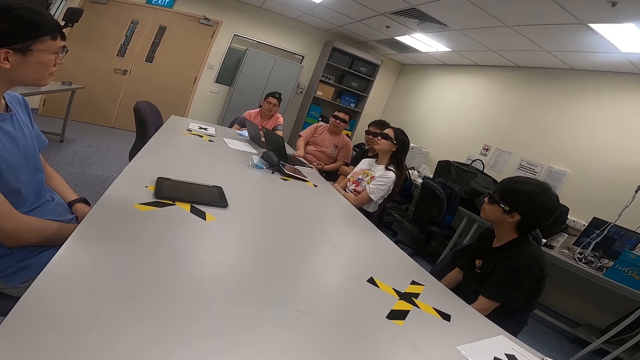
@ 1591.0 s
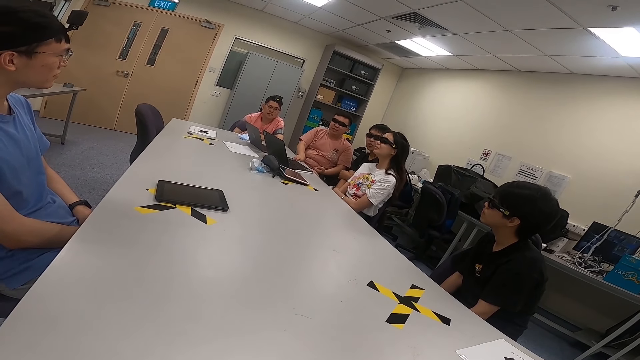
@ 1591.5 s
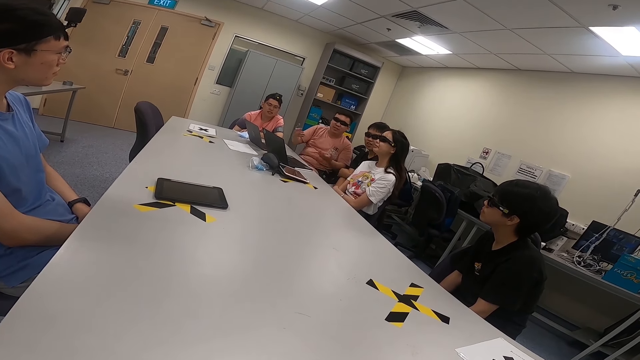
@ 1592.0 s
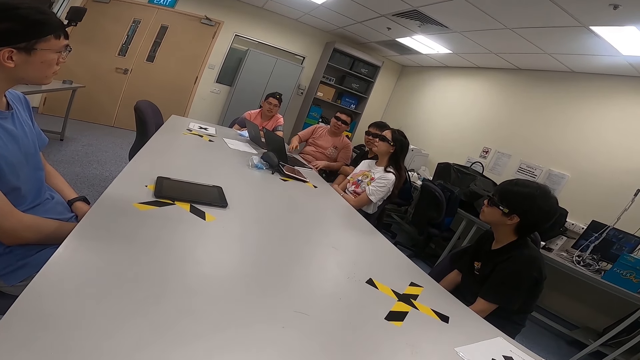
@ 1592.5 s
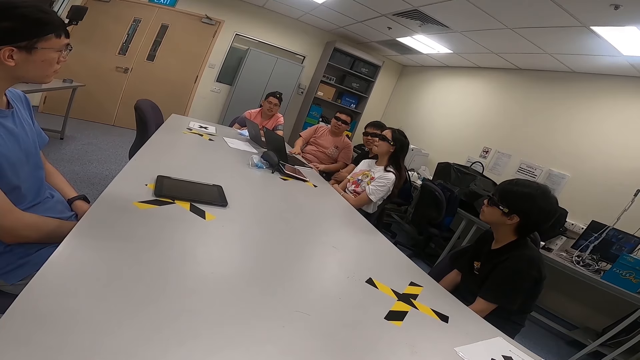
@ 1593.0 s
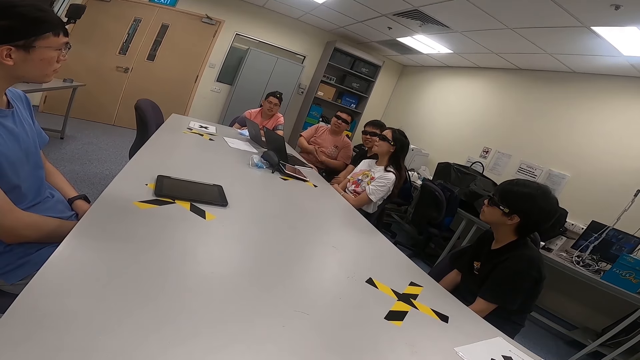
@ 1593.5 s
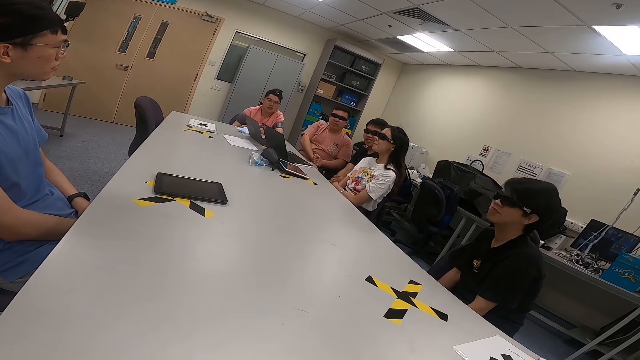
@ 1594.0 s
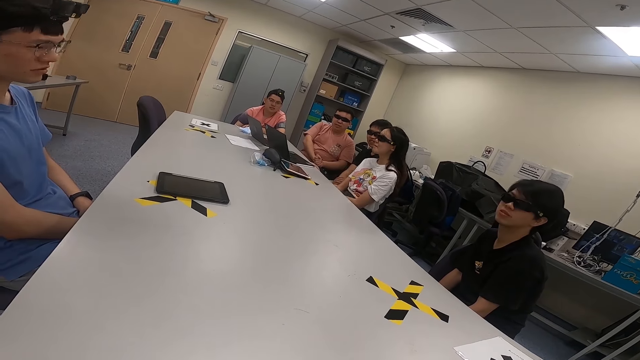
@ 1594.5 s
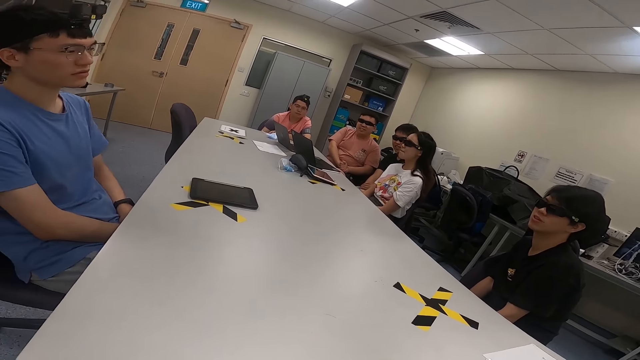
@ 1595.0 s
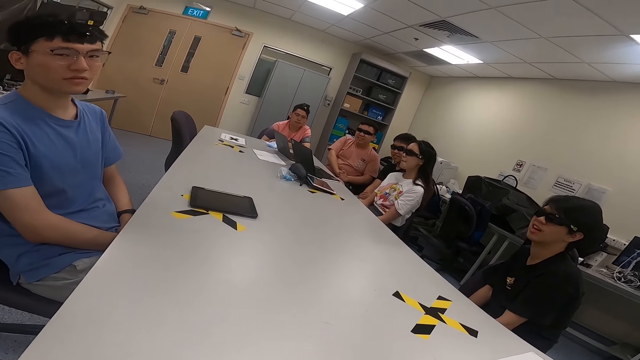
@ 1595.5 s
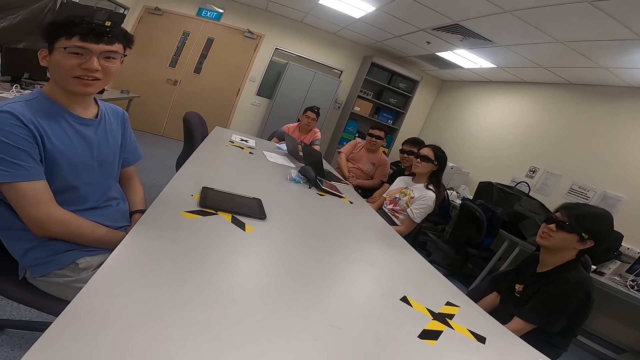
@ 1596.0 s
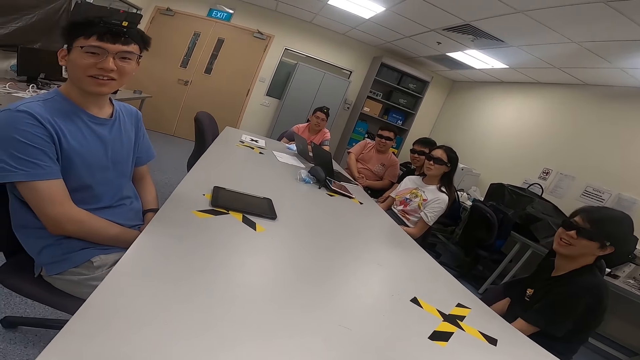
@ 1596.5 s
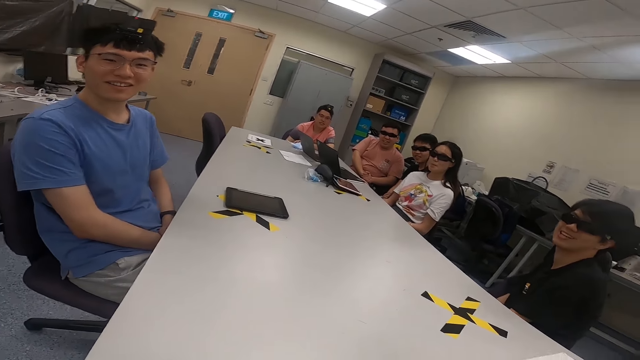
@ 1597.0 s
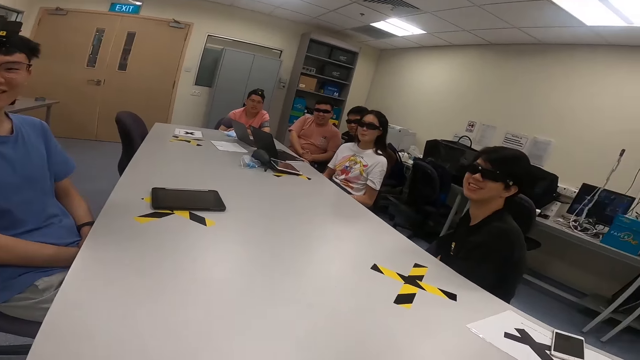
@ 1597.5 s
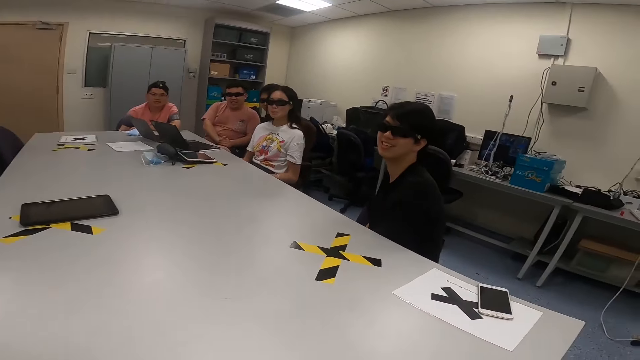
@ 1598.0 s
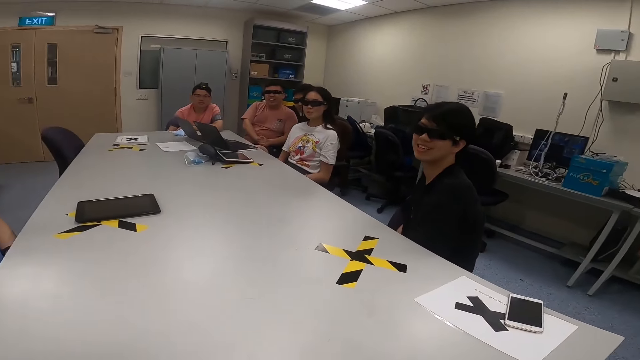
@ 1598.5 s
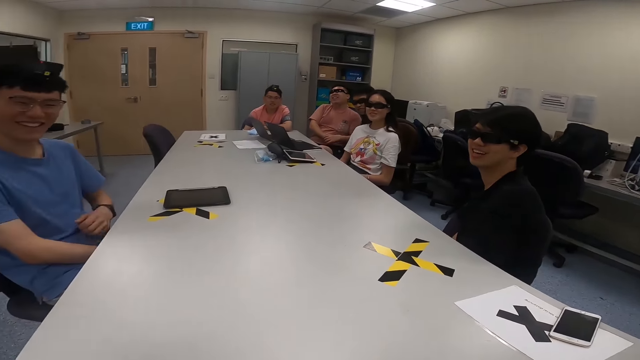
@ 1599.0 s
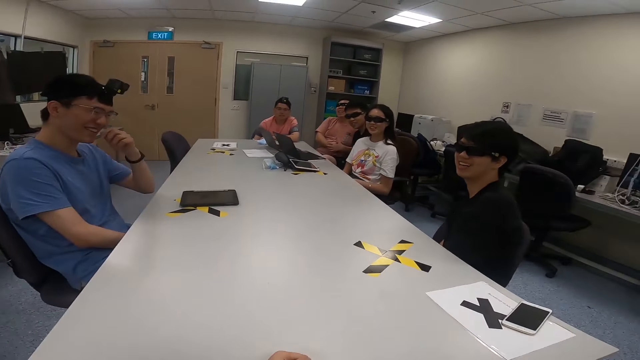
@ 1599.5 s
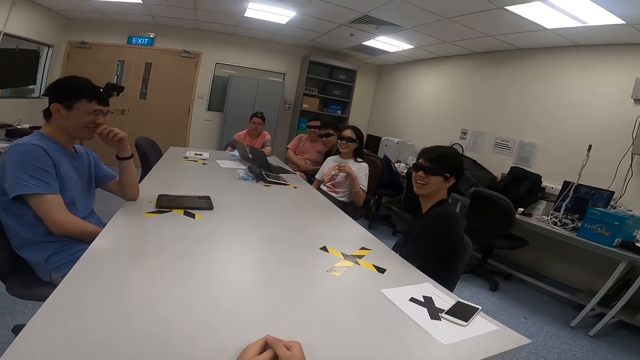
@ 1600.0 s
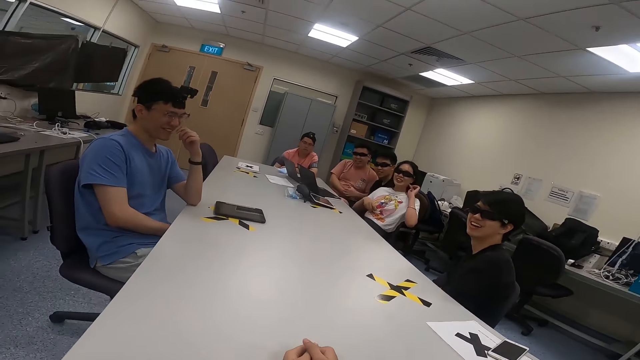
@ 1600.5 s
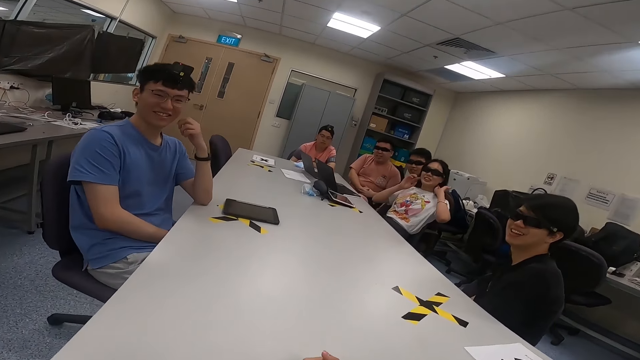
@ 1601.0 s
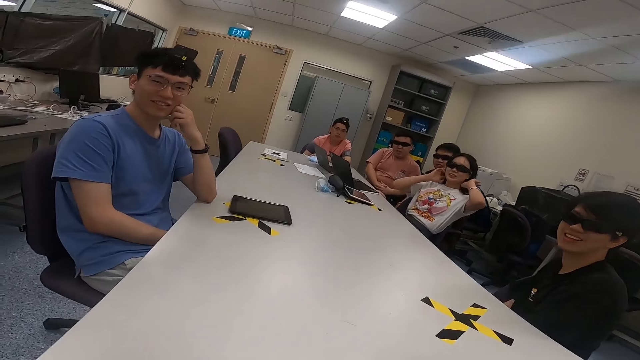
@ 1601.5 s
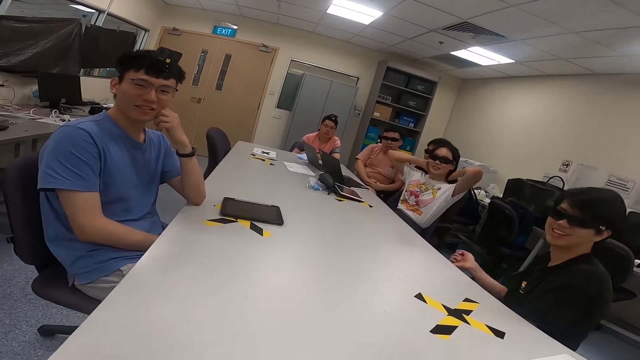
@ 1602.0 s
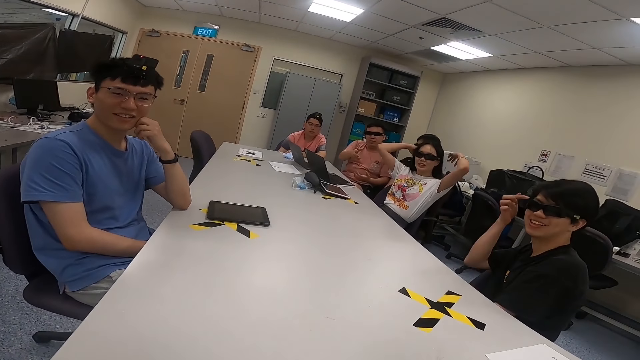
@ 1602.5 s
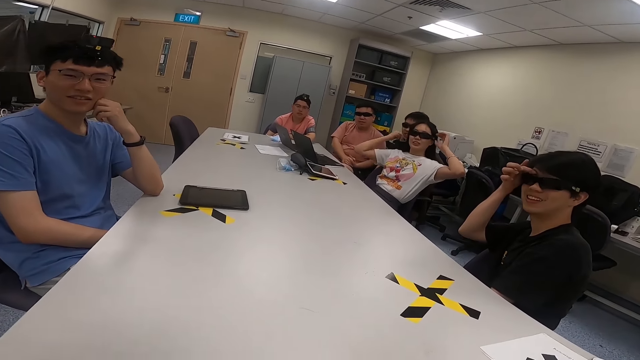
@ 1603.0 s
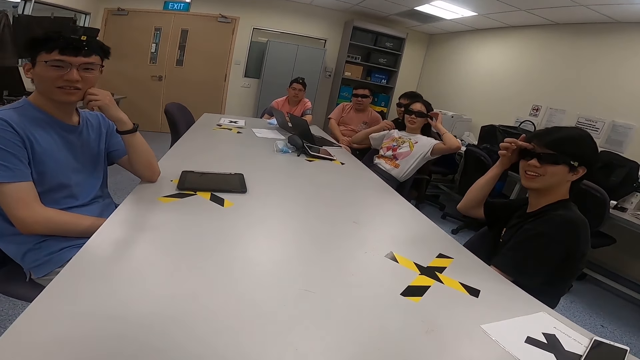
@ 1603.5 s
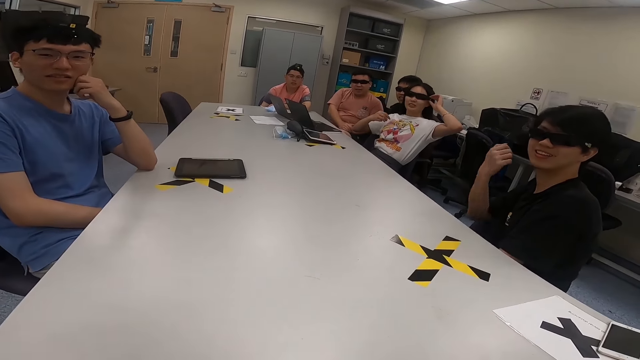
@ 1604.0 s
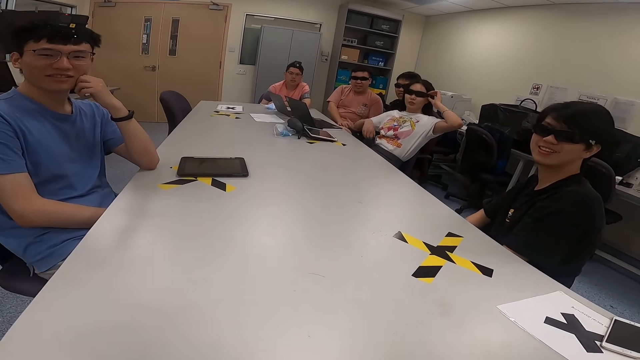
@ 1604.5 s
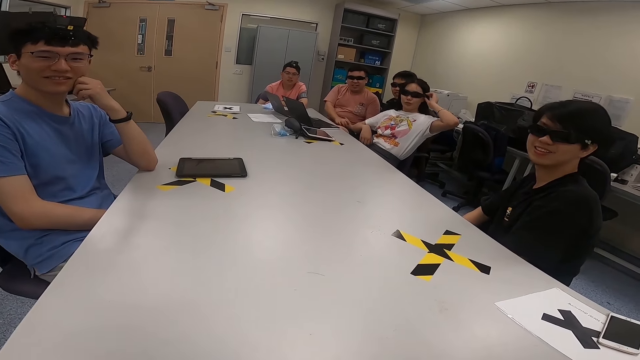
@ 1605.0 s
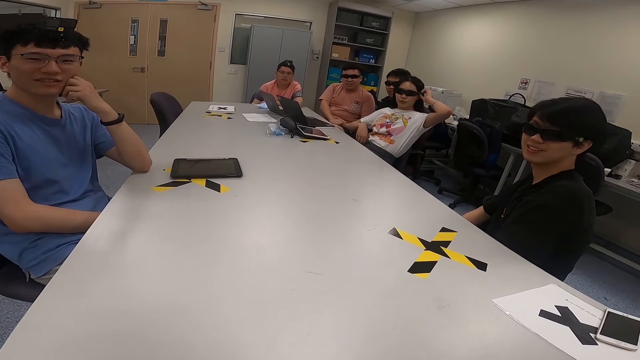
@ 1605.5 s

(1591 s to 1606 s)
A man moves his hands. A woman nods her head. Another man puts his hand on his mouth. Another man touches his nose. The woman touches her hair. The woman flicks her hair. Another man scratches his face. The man rubs his face.

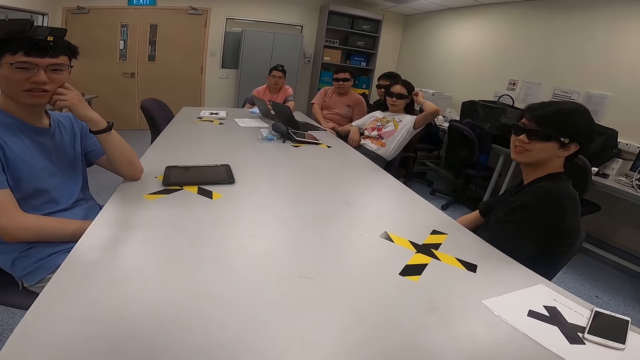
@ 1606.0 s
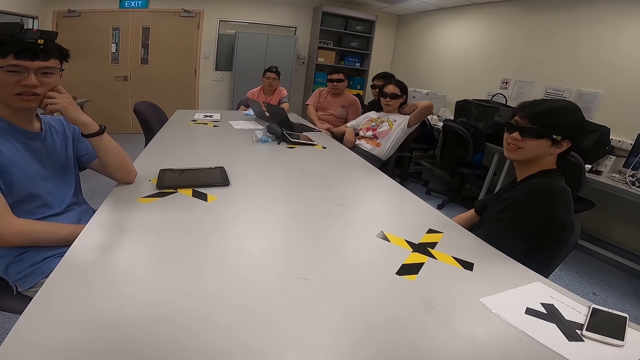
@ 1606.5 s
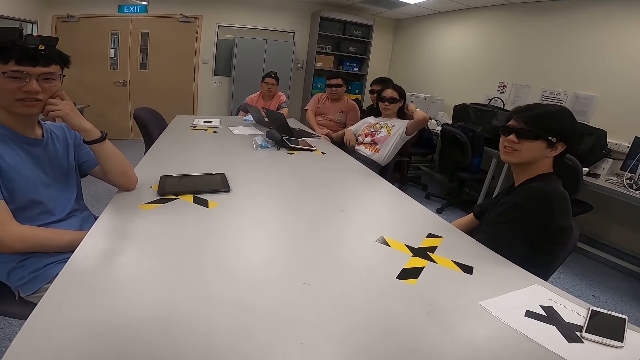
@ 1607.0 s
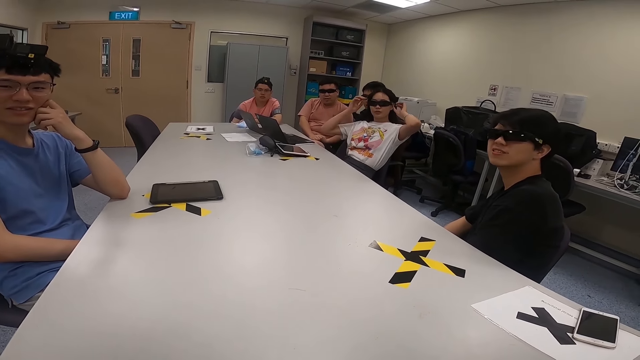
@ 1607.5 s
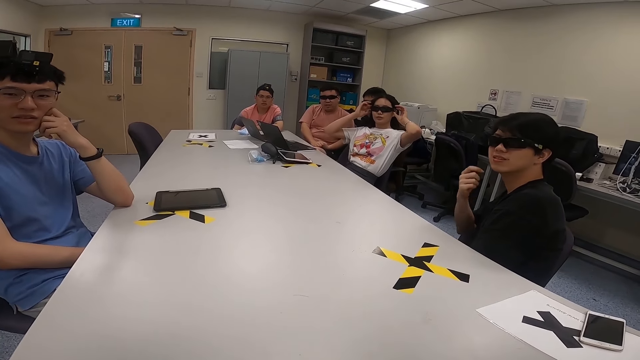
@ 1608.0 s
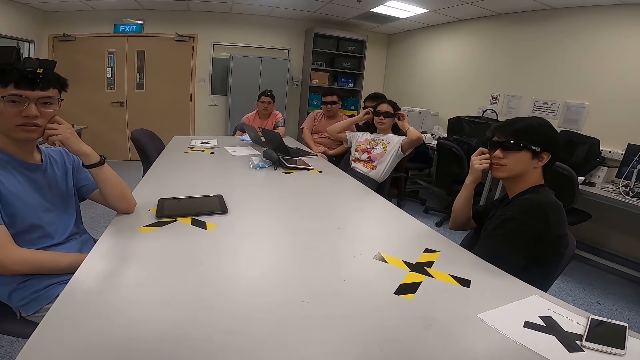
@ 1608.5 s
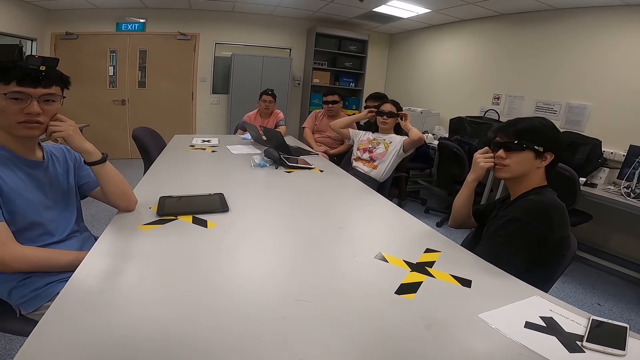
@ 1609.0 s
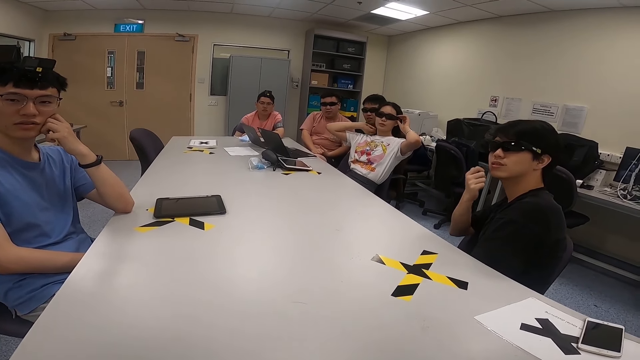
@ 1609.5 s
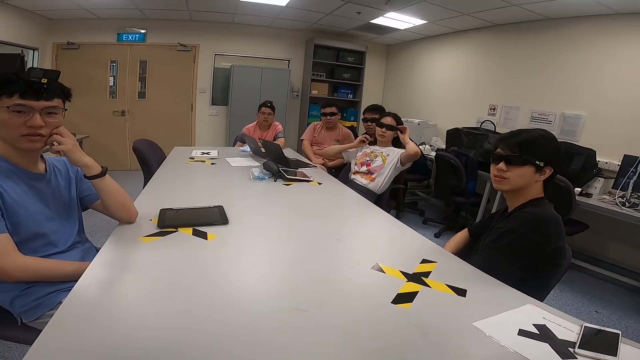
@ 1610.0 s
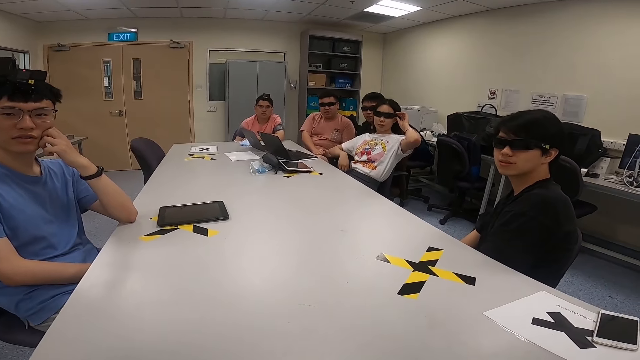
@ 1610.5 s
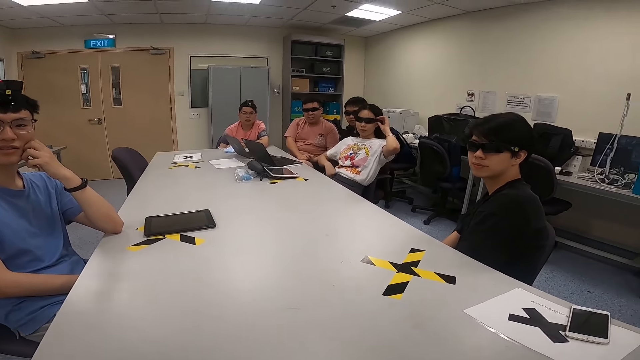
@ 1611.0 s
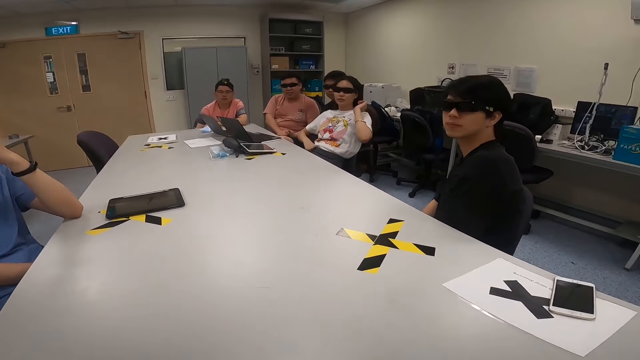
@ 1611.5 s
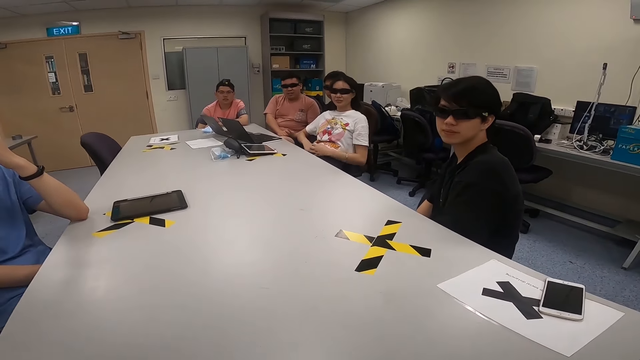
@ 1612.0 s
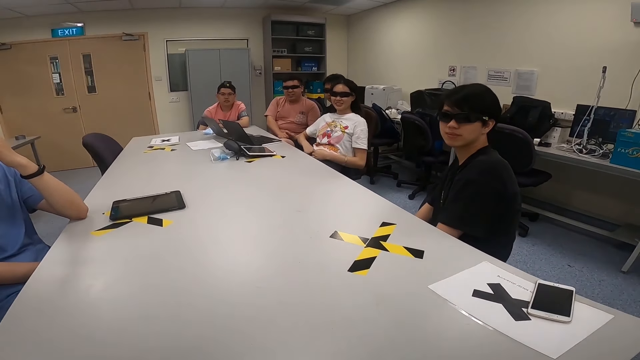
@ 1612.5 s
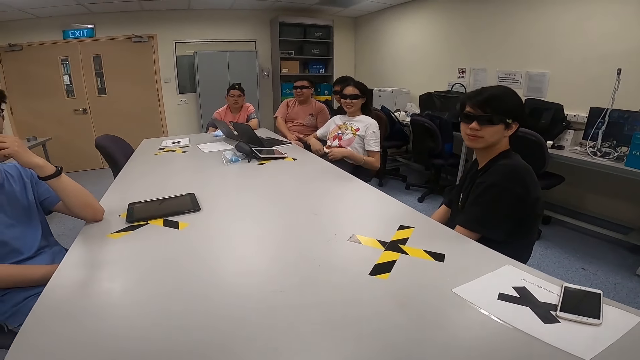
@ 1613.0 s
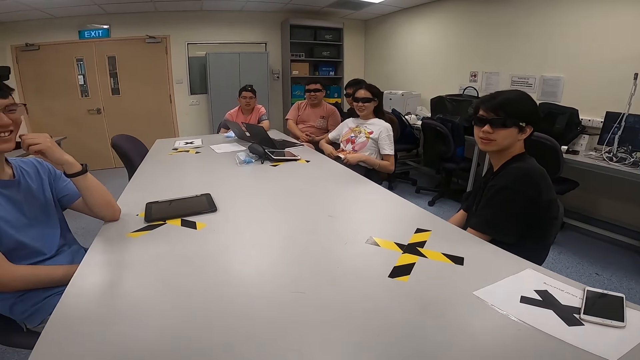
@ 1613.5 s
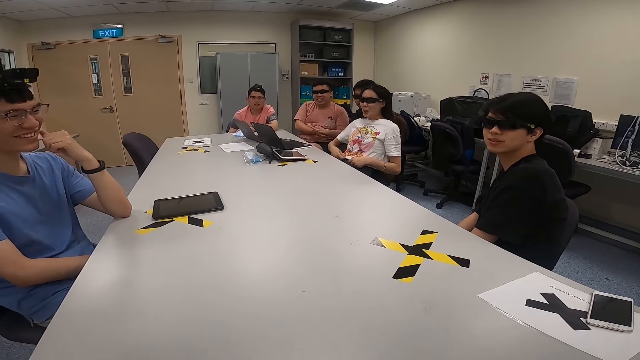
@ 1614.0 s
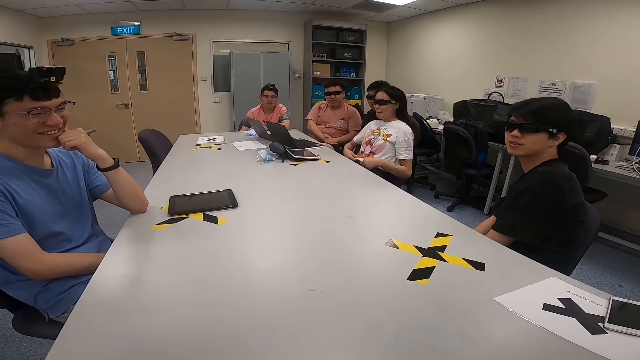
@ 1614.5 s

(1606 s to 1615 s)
A woman handles her hair. The woman holds her glasses.
